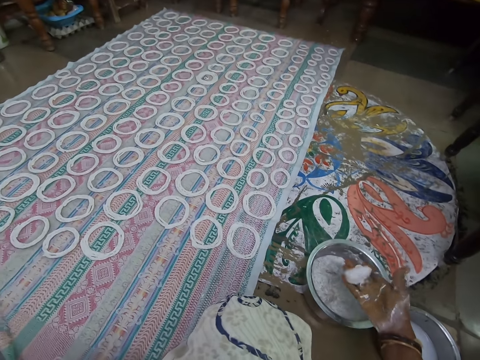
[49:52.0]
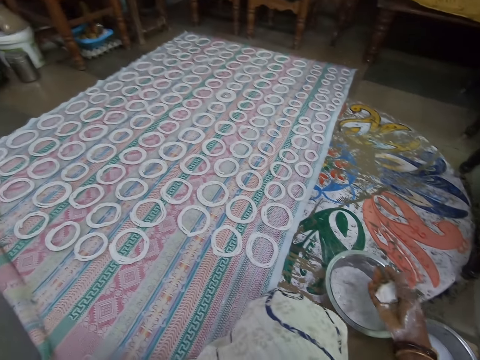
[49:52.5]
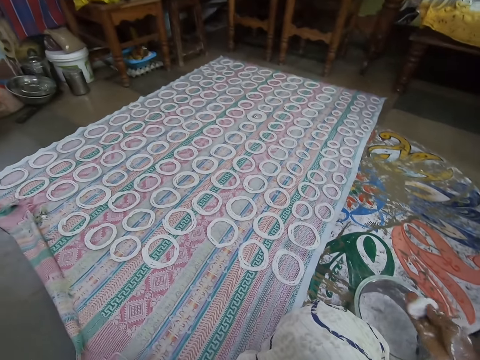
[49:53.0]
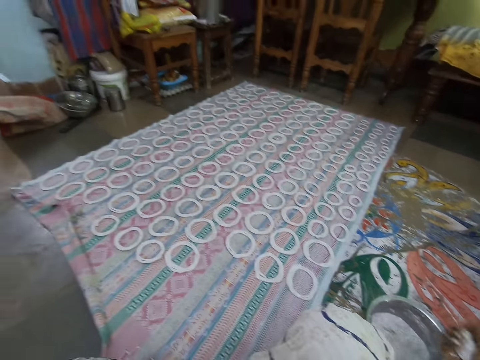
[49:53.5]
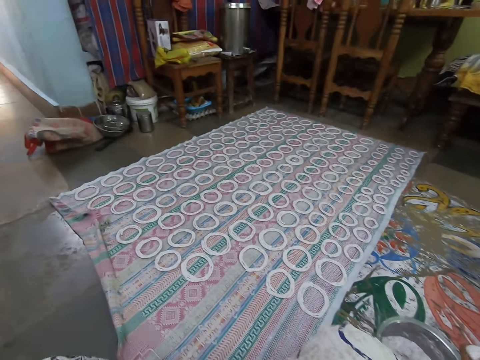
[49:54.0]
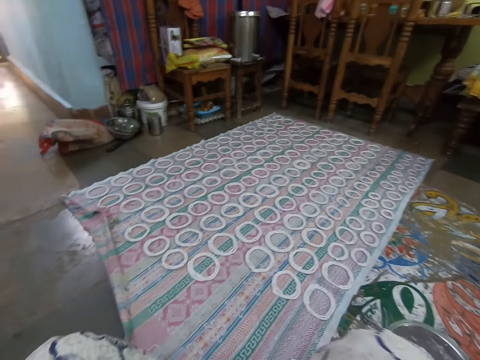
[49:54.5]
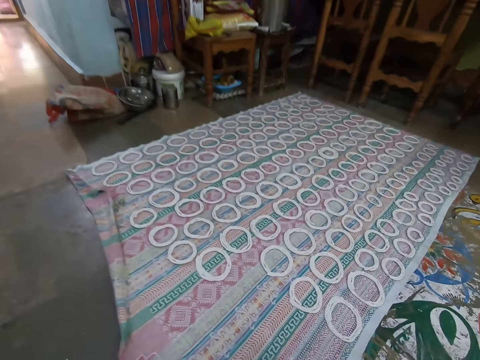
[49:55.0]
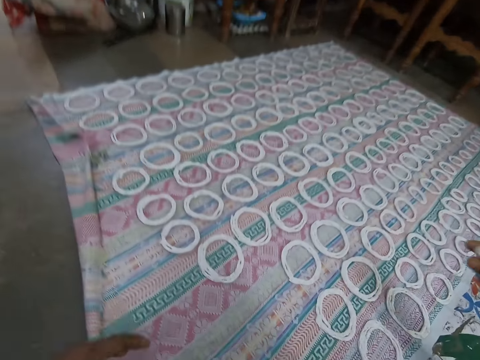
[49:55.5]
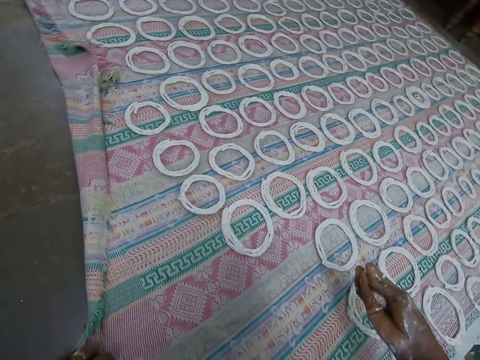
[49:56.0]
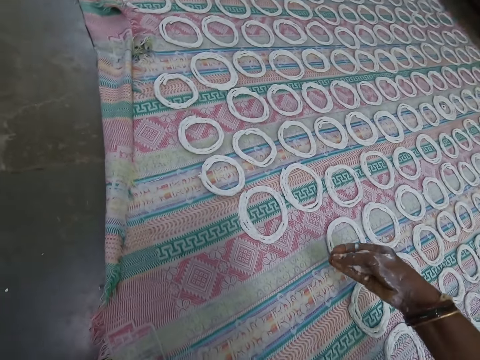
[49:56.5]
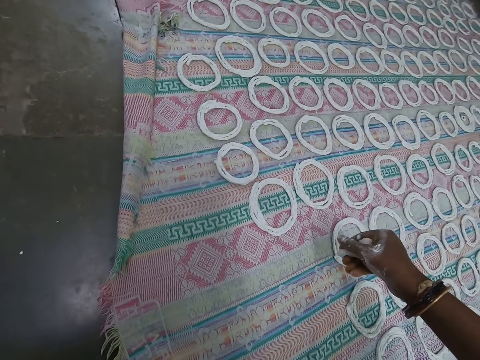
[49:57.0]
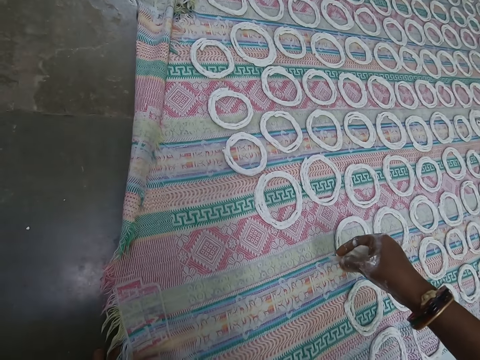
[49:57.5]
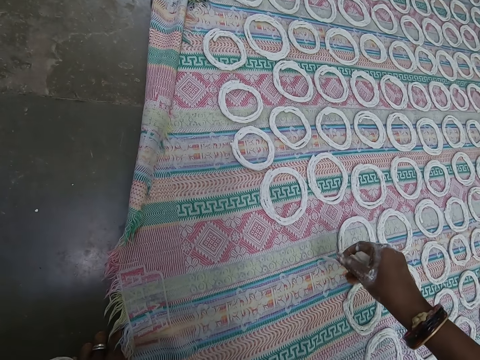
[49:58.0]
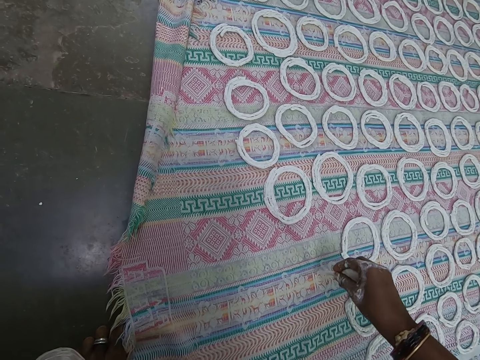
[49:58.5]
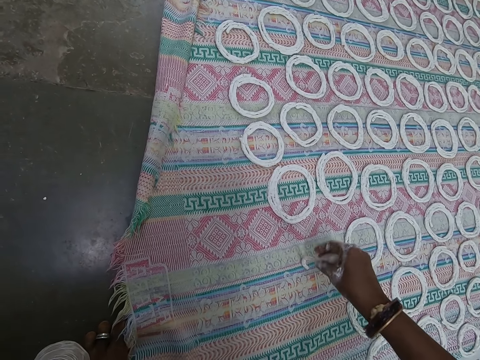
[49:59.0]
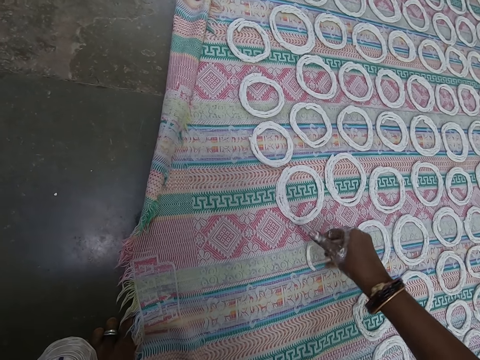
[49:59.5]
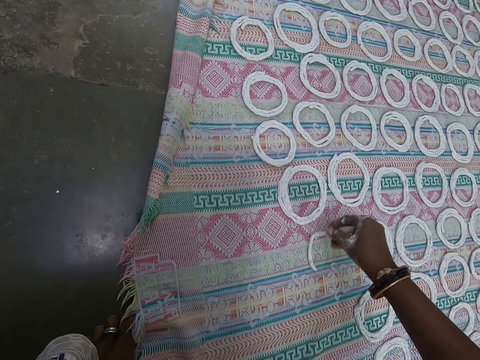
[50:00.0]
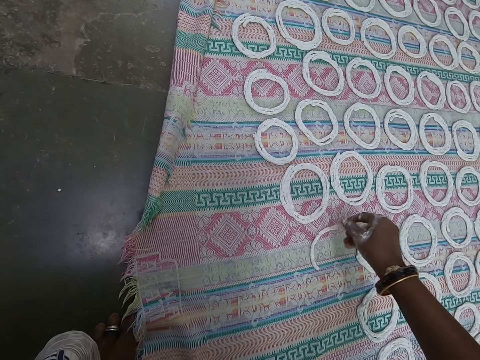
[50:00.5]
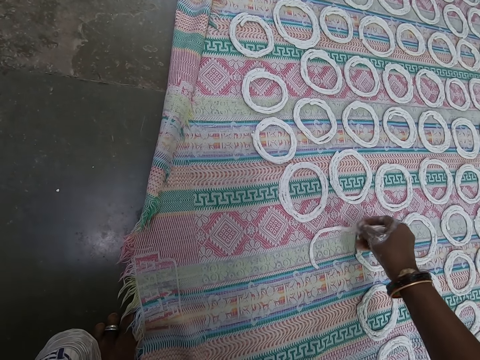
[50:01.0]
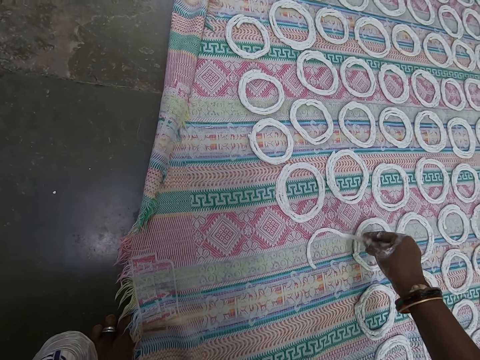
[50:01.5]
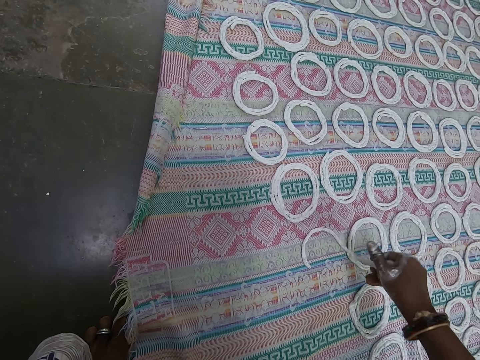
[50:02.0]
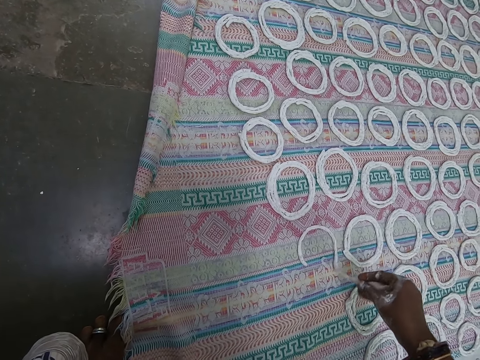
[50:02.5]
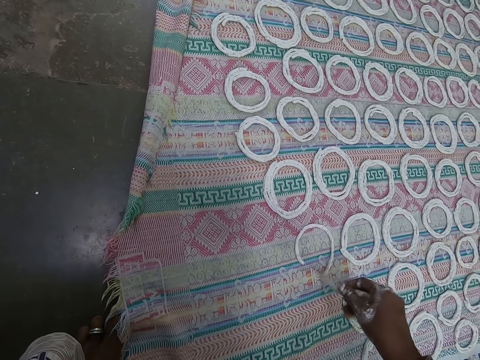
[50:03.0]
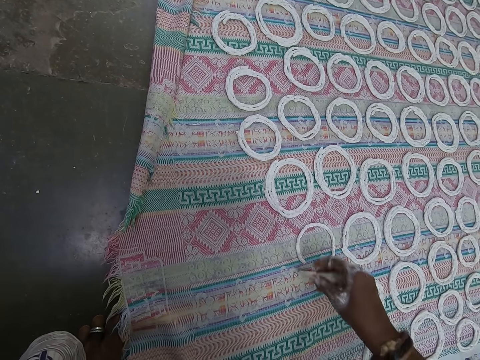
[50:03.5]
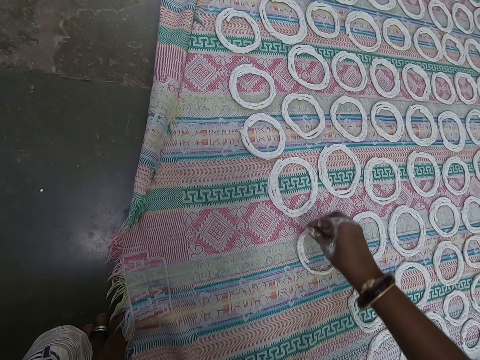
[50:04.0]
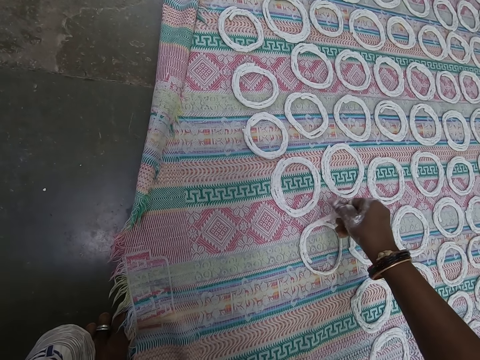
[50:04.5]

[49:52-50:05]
The camera wearer places his left hand on the floor. He shapes the murukku paste on the fabric on the floor with his right hand.

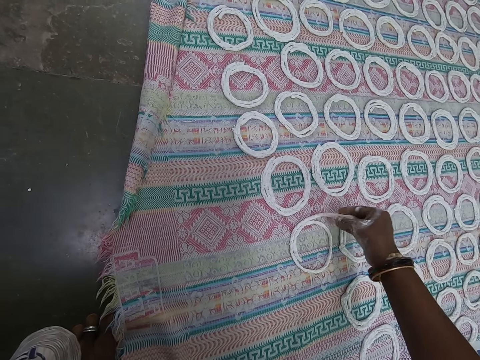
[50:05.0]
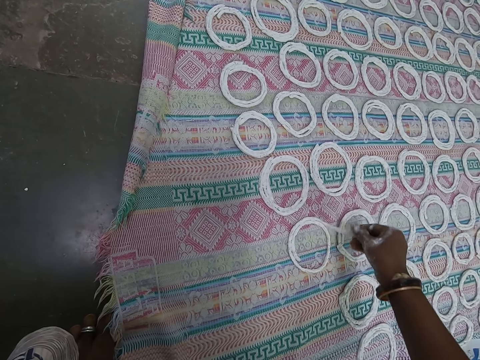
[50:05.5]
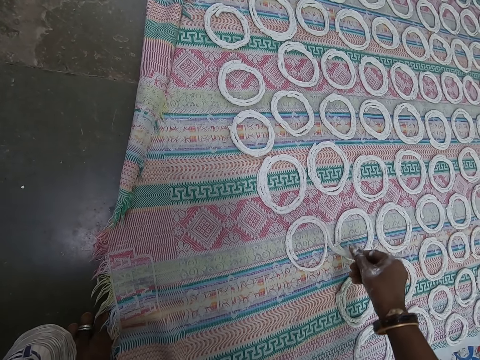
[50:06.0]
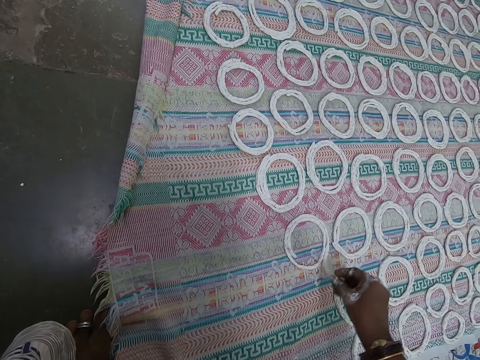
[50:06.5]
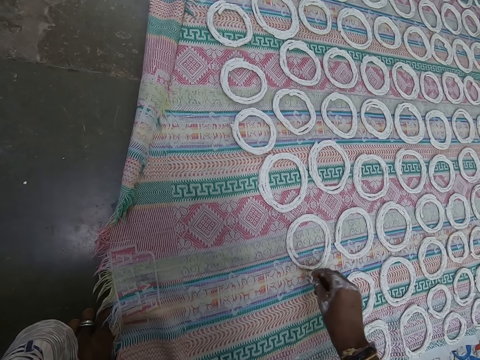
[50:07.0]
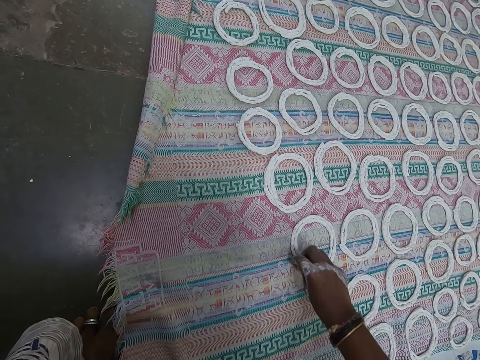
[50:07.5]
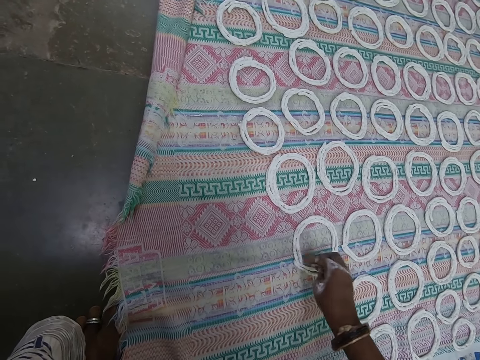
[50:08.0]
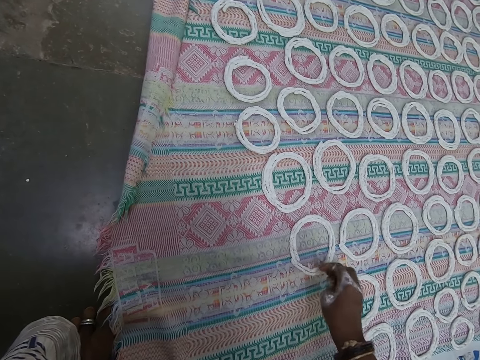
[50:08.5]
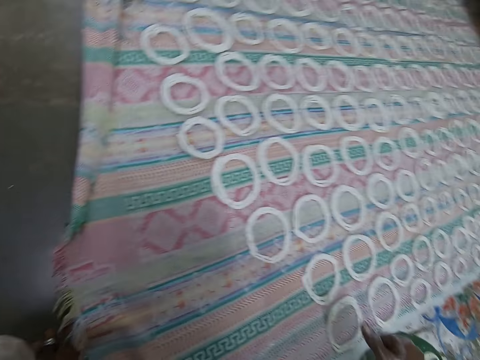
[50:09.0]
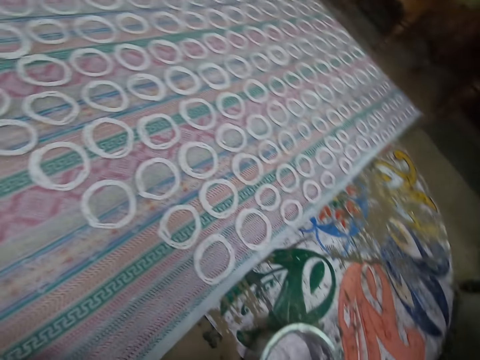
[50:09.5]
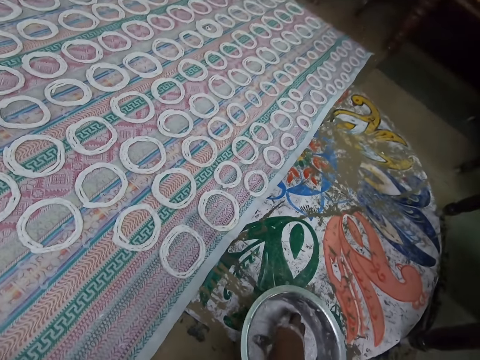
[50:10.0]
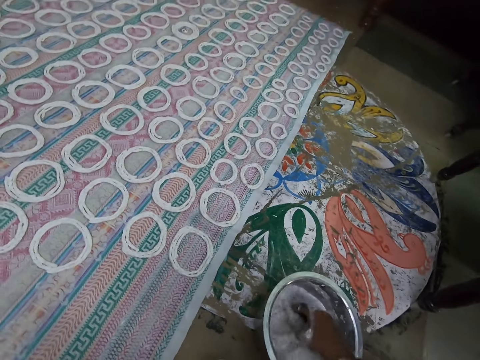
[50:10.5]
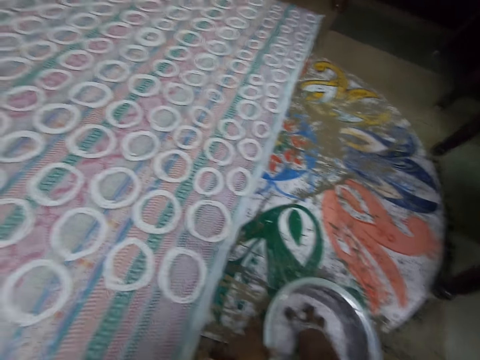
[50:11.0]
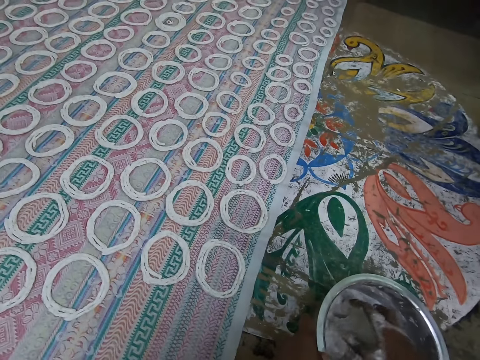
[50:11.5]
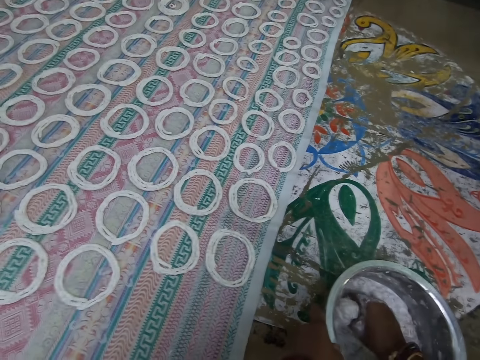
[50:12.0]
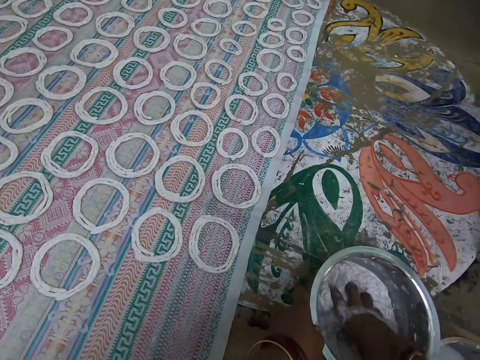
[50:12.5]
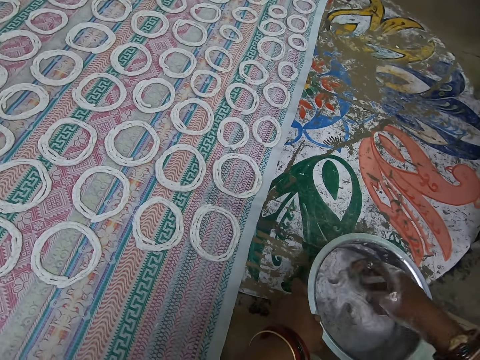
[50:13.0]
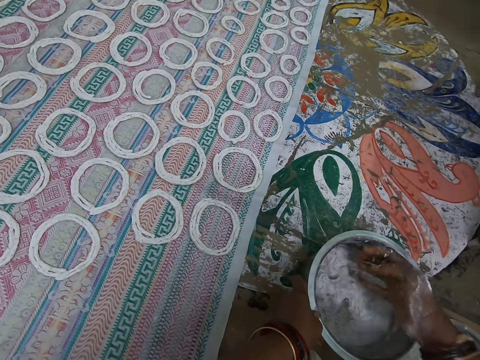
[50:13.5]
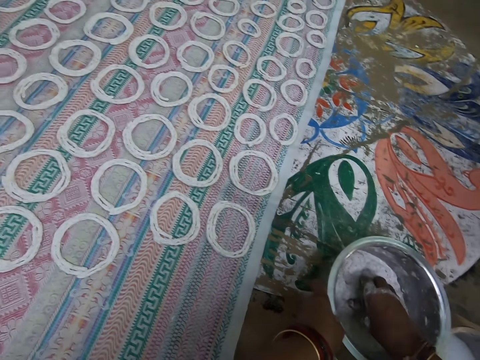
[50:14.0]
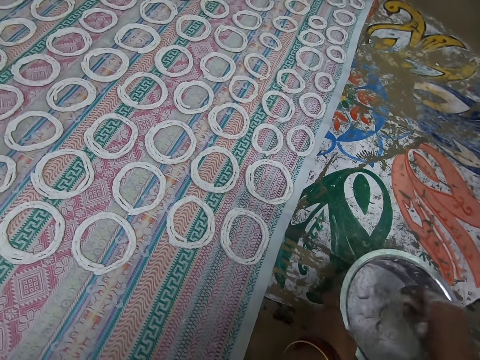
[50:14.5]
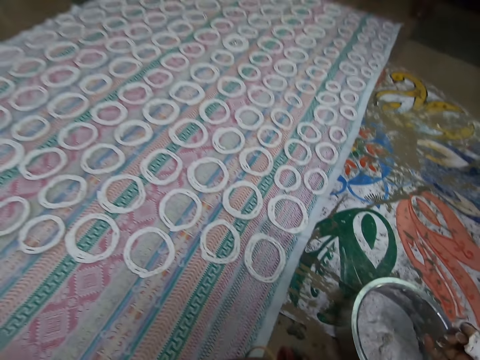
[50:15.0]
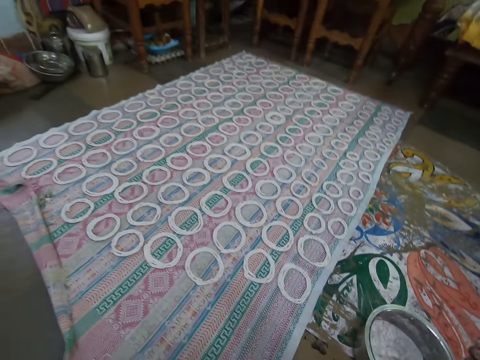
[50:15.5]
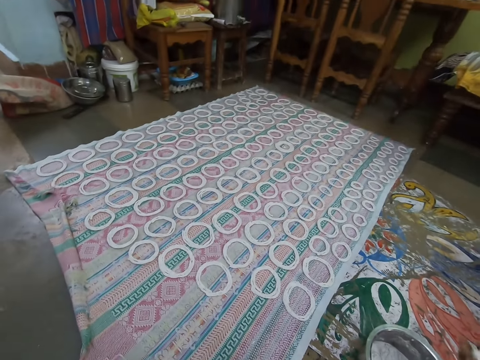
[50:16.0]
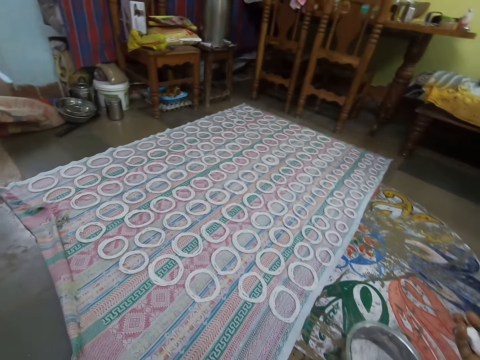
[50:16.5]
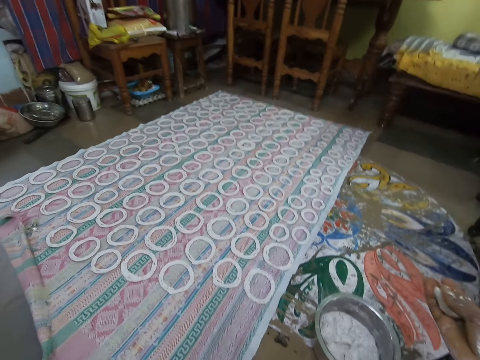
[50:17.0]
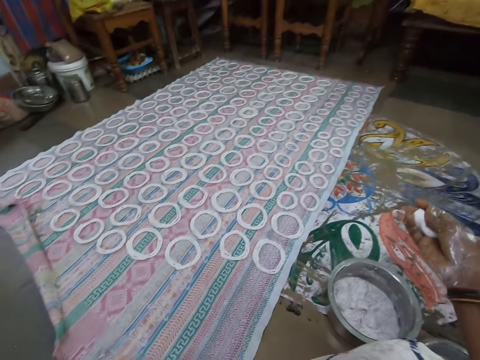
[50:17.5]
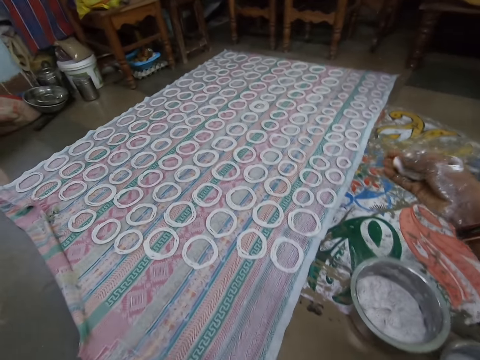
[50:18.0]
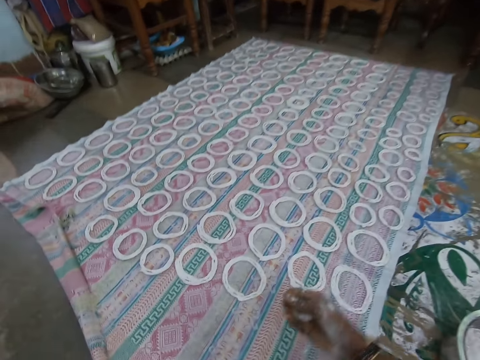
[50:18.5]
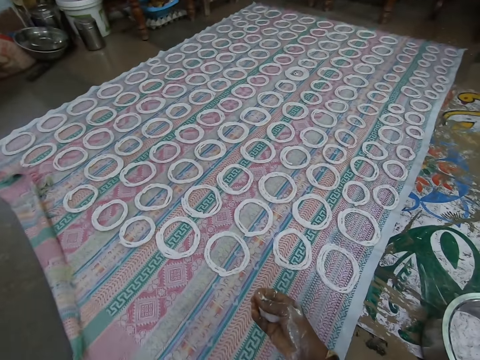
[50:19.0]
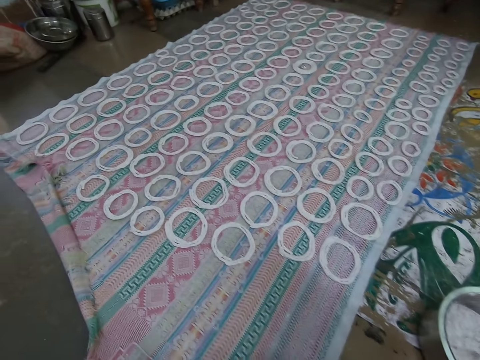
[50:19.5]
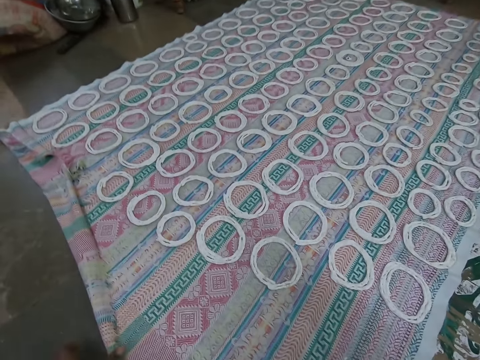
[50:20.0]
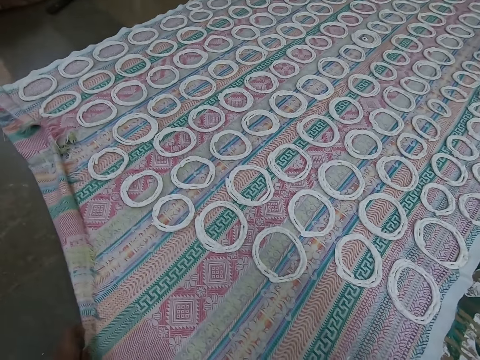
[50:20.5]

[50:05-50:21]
The camera wearer adjusts the murukku paste on the fabric with his right hand. He mashes the murukku paste in the plate with his right hand. He picks dough from the aluminum bowl. He holds the plate on the floor with his left hand. He mashes the murukku paste in the plate with his right hand. He takes some murukku paste from the plate on the floor with his right hand. He folds the murukku paste with his right hand. He rolls the dough in the hand. He holds the fabric on the floor with his left hand. He straightens the piece of cloth on the floor with the left hand.
